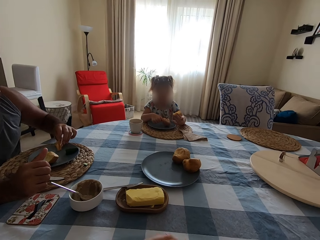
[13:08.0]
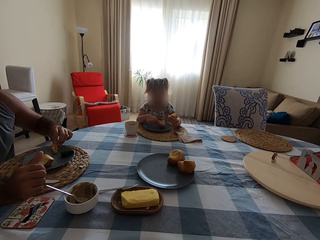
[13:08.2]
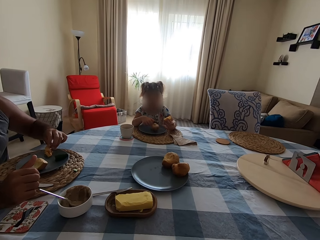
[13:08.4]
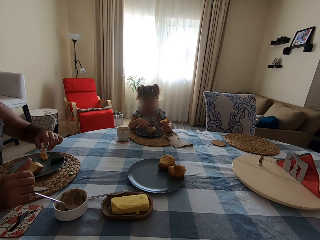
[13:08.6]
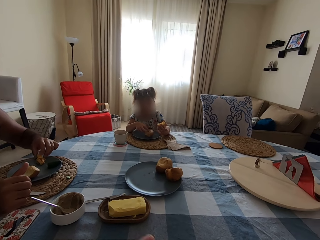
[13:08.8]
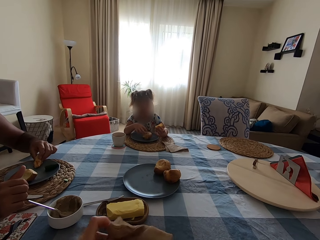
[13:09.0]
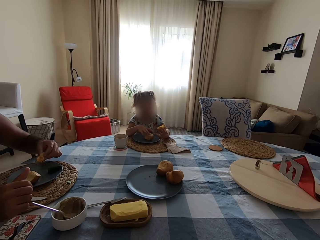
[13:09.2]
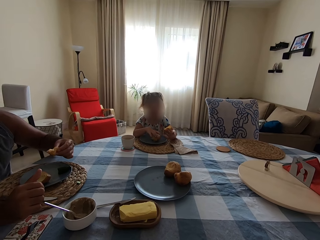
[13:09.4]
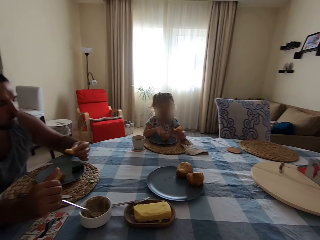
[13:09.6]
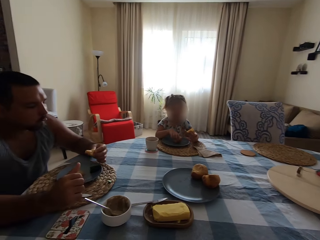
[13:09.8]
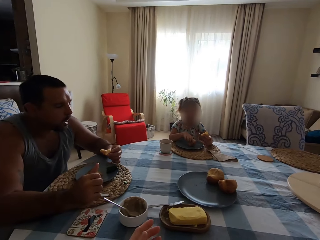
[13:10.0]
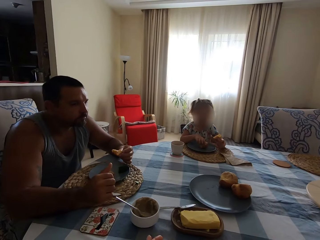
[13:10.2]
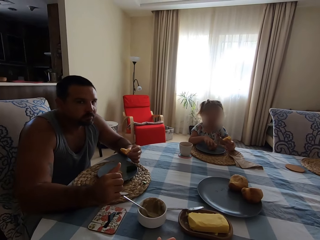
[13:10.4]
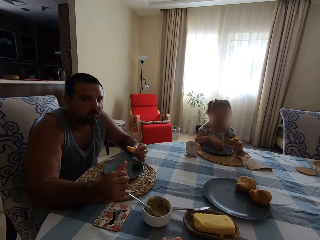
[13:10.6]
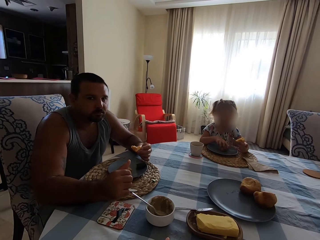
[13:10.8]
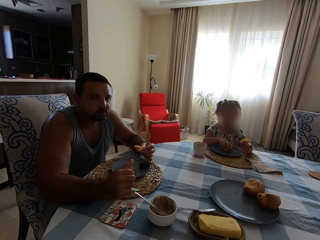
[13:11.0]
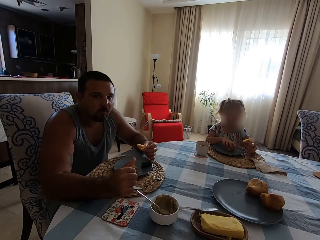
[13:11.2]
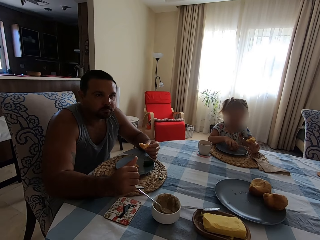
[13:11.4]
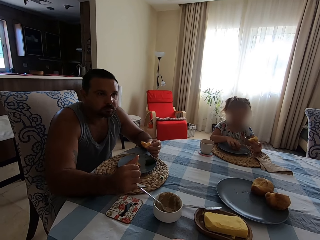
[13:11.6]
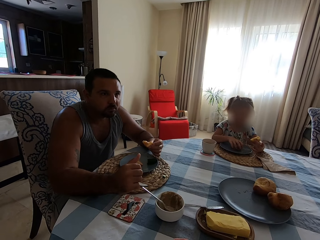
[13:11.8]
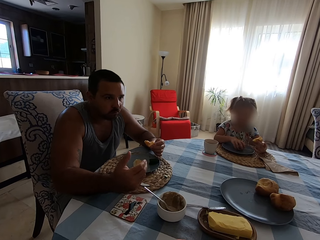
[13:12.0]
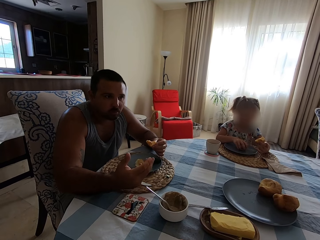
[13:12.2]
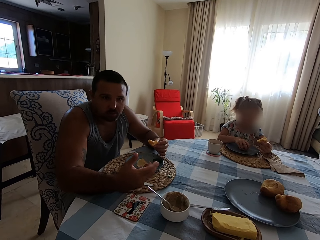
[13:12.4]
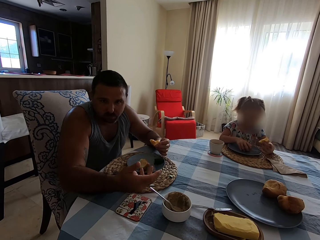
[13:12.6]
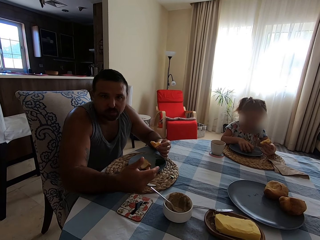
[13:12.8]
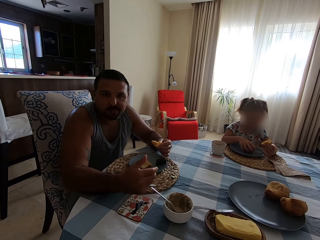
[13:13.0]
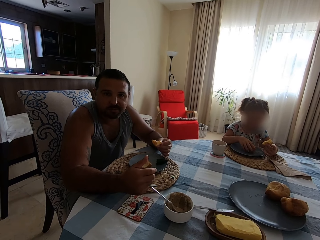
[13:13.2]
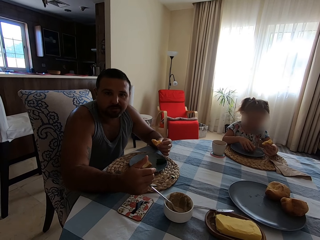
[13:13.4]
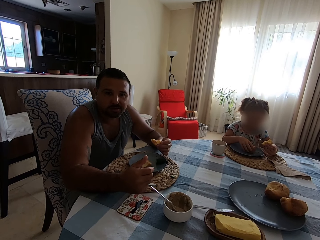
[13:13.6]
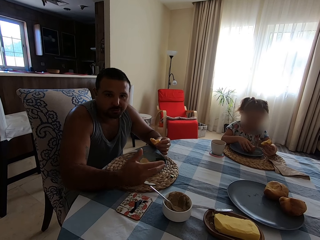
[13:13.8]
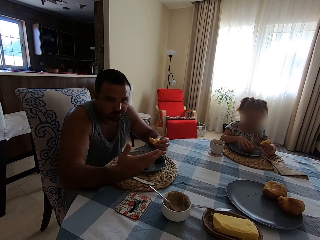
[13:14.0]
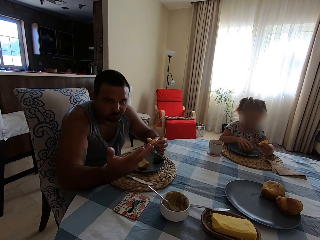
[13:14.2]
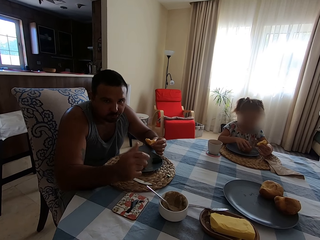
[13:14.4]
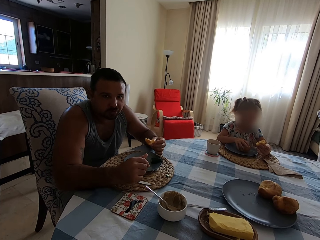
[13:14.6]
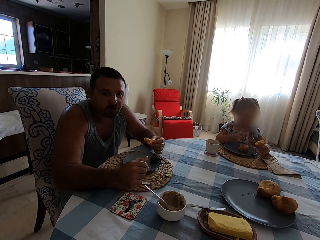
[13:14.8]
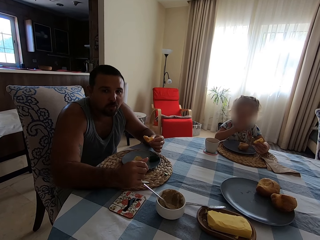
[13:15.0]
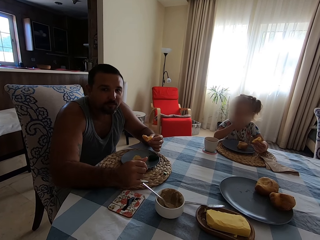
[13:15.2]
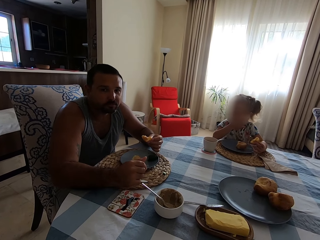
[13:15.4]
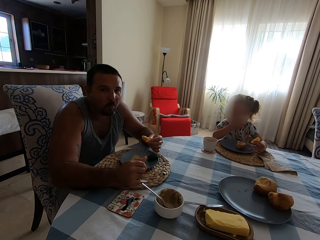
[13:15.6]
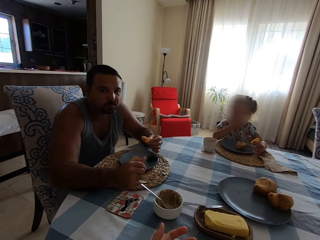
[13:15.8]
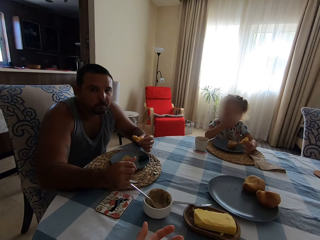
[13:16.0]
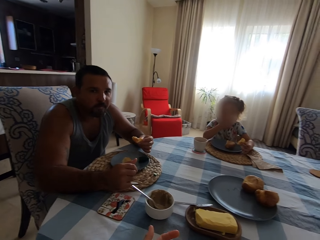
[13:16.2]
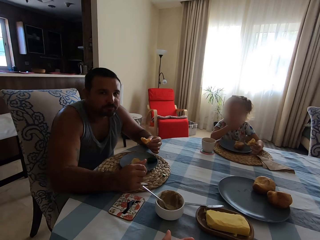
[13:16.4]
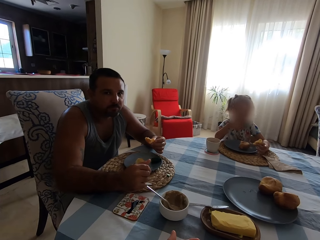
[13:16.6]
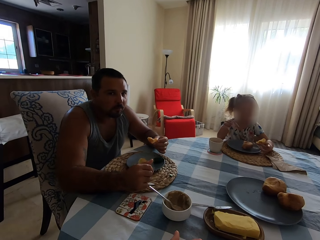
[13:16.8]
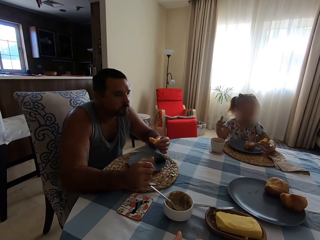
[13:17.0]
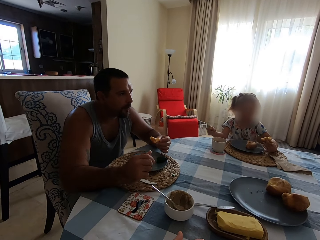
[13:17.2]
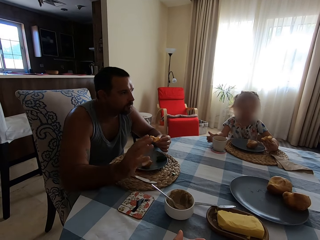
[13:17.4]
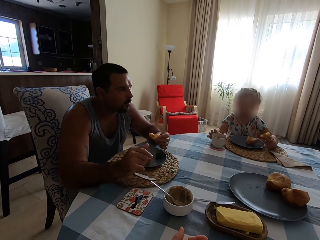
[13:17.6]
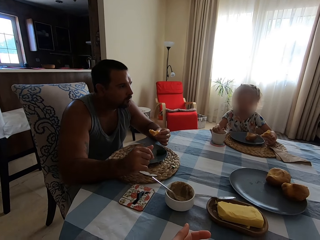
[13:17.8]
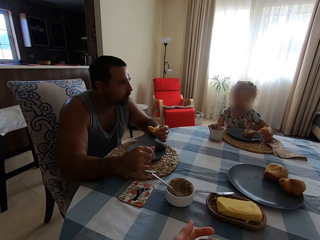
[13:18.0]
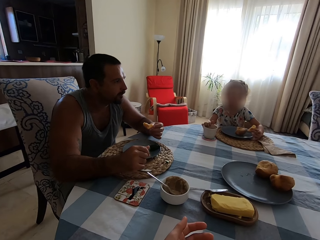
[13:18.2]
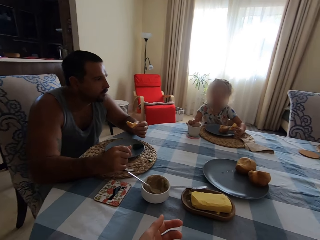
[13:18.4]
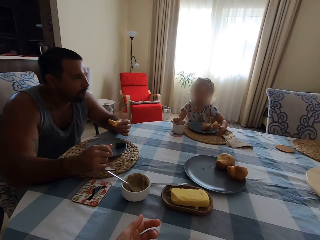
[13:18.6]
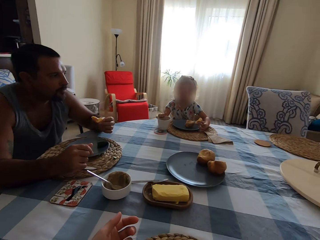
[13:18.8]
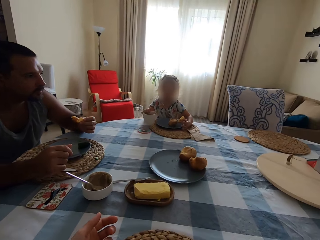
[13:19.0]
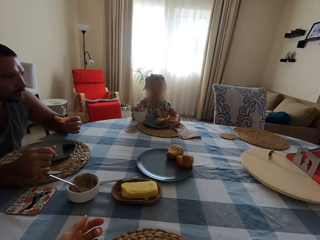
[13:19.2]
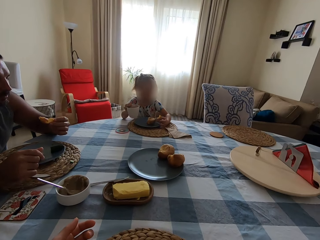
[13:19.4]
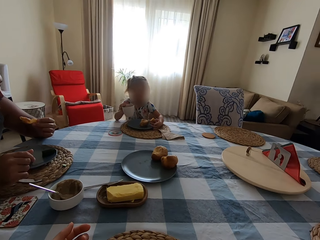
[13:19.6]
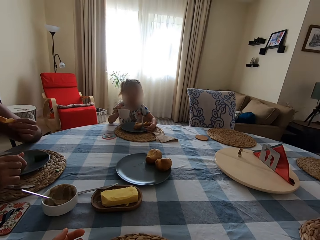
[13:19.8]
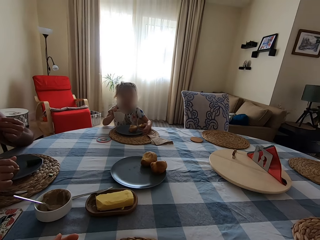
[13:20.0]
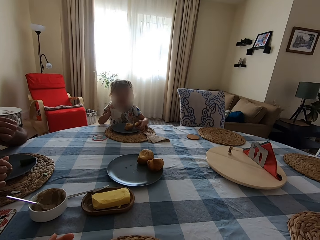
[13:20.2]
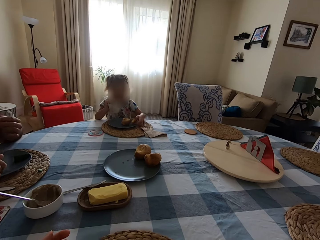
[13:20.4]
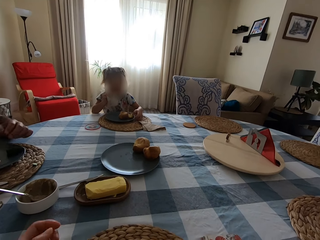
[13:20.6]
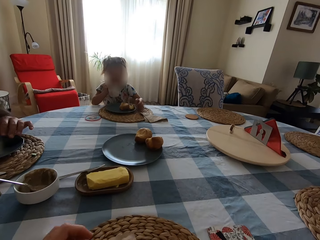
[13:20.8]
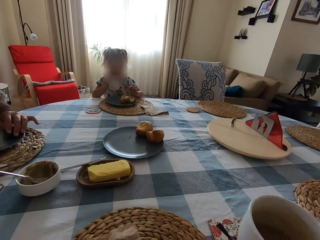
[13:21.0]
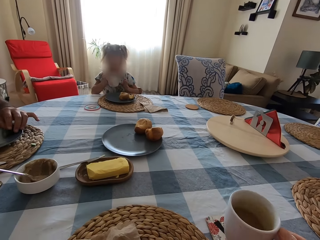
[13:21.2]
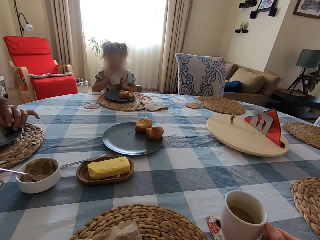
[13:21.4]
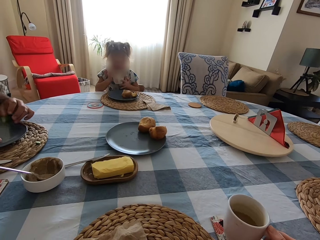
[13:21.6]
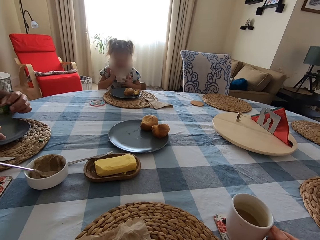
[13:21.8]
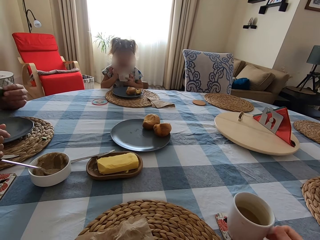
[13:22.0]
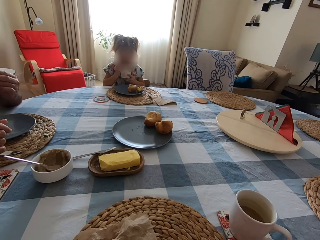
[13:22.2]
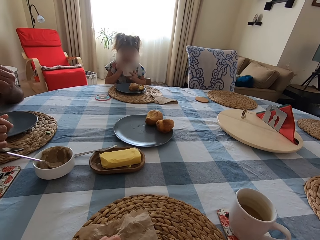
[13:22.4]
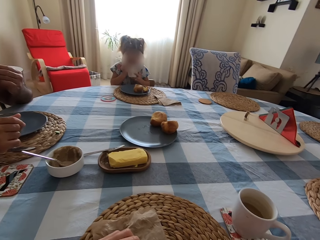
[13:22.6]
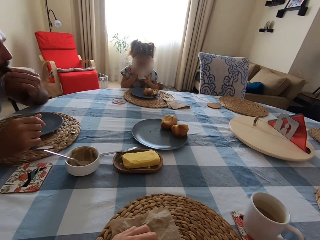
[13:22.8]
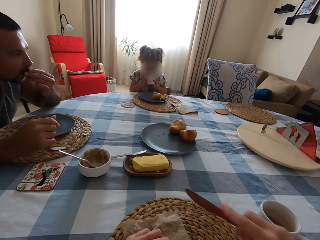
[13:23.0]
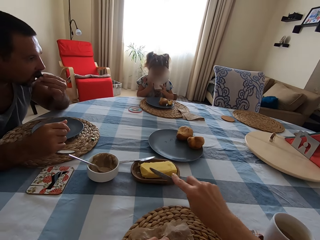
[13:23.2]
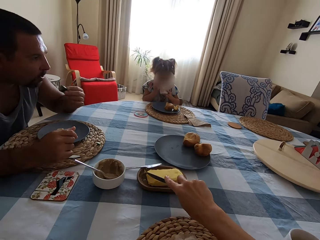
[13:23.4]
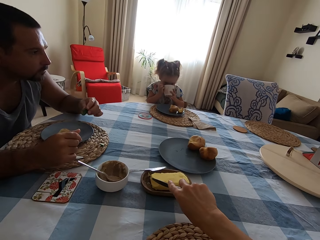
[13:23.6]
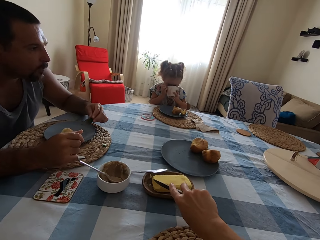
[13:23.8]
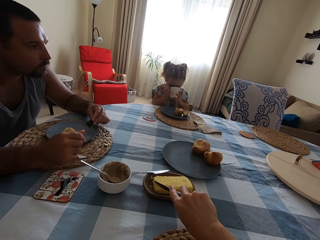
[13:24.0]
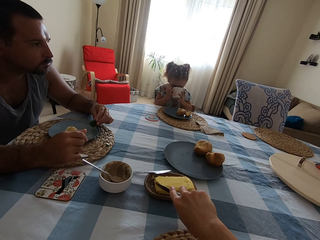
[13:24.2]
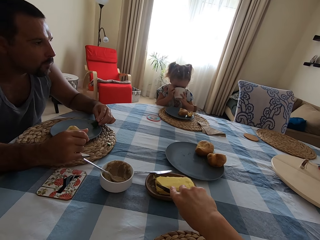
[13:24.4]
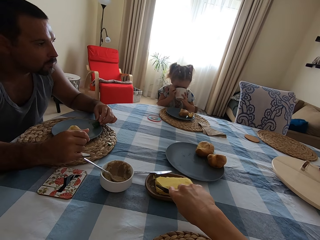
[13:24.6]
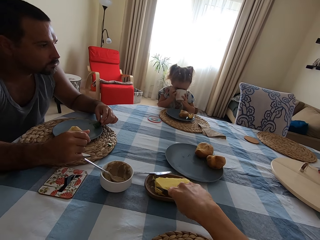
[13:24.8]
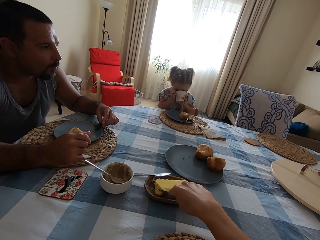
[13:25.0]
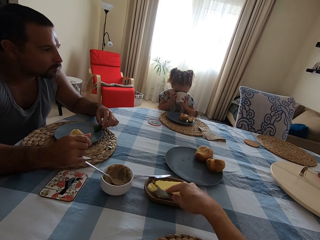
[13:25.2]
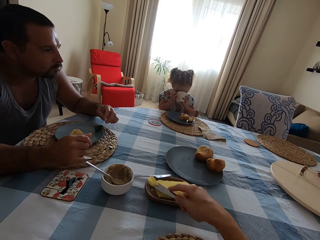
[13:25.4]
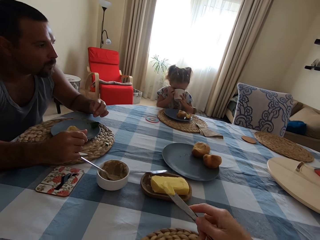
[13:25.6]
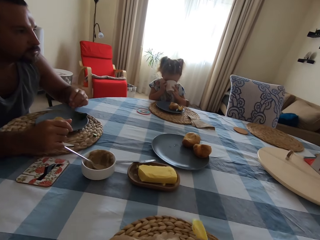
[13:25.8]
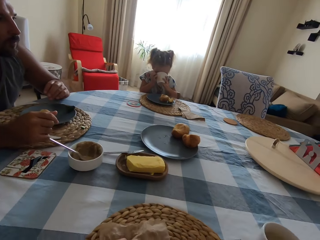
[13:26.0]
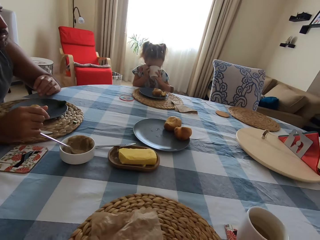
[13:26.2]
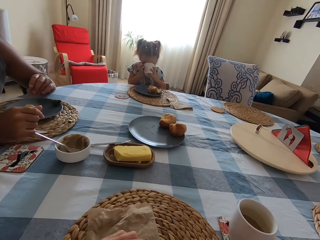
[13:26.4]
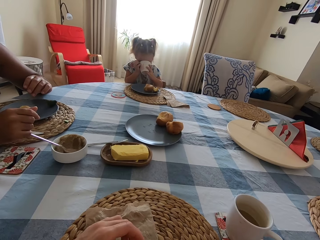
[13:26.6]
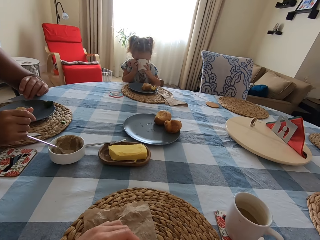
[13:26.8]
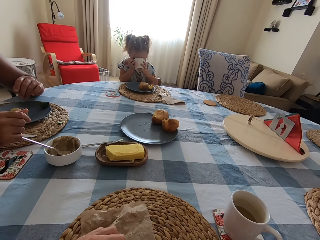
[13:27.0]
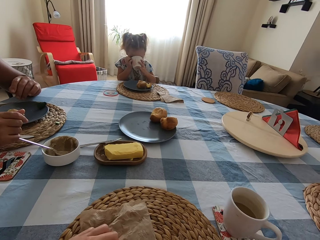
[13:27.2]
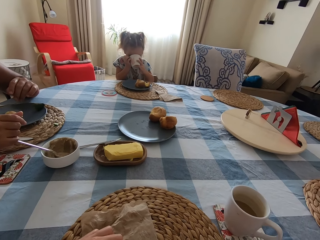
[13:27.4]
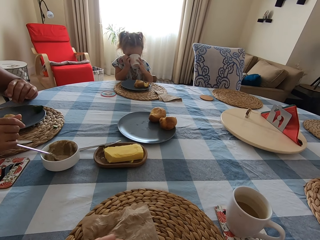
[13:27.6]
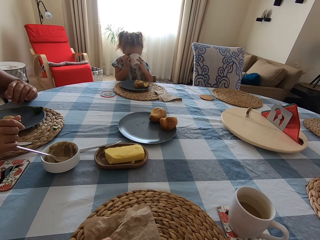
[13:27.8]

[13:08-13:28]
A man puts the Yorkshire pudding in the plate. The camera wearer talks to the man. The man picks the Yorkshire pudding in the plate. The man talks to the camera wearer and eats. A girl puts the hand in the mouth. The camera wearer talks to the man. The girl picks a cup of coffee on the table. The man eats. The girl drinks the coffee. The man picks a cucumber in the plate. The camera wearer puts the cup of coffee on the table. The man eats. The camera wearer picks the butter with the knife. They cut the butter. The man puts the cucumber in the plate. The camera wearer spreads the butter on the Yorkshire pudding. The girl drinks the coffee.

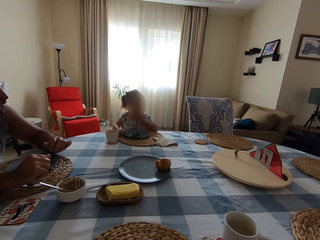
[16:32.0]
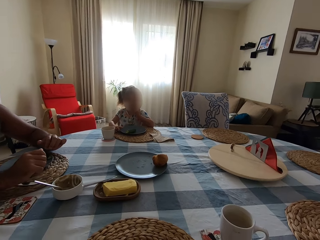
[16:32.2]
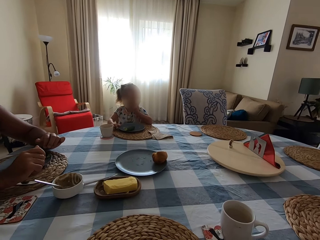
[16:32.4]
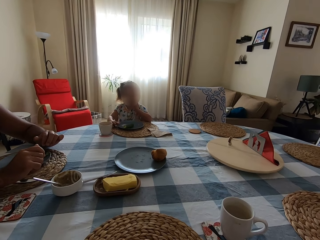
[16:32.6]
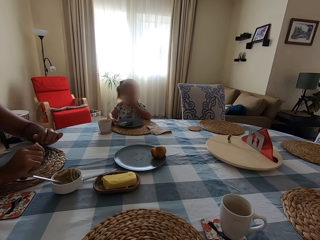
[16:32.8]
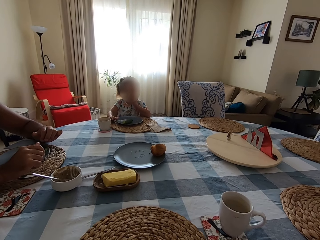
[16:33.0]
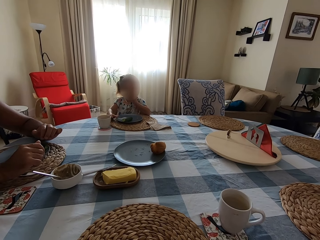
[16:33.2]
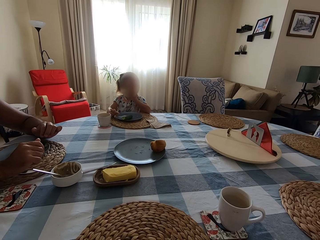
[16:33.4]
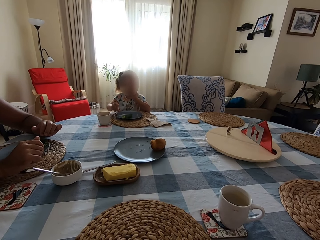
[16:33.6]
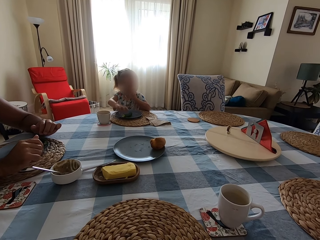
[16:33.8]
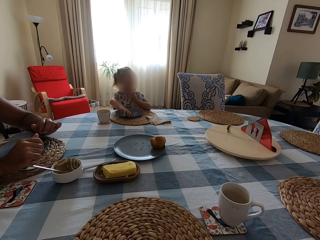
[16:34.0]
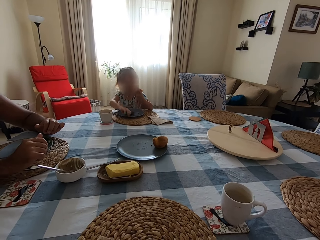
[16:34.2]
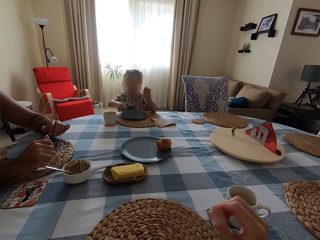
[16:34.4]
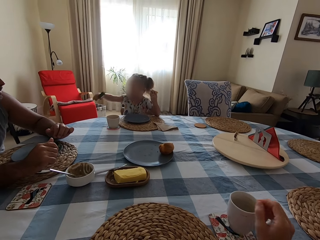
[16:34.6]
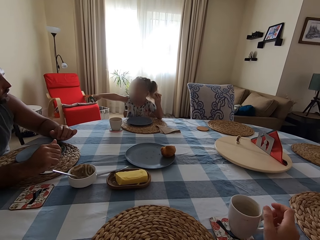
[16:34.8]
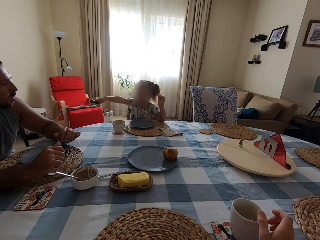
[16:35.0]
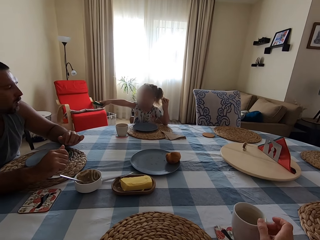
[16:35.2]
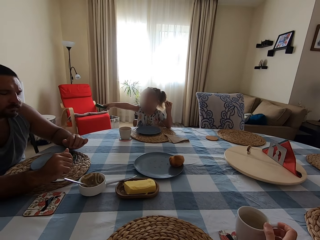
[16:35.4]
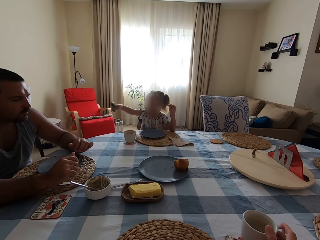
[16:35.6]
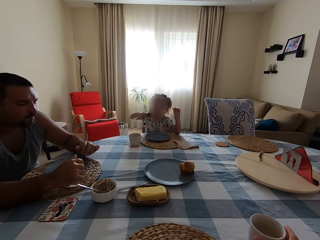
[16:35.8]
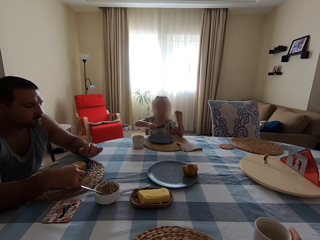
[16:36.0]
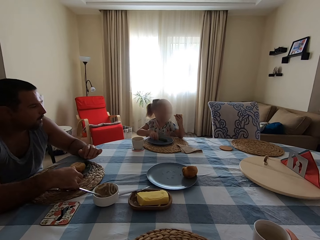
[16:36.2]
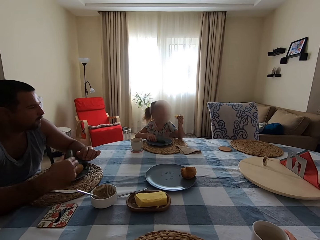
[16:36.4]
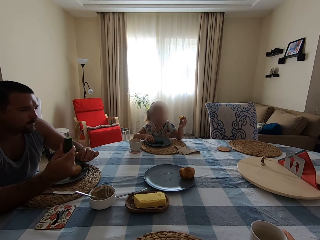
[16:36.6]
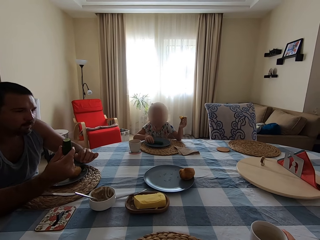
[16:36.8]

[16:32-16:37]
A person picks a cucumber. The person points out one hand with the cucumber and drops the cucumber. Another person picks the cucumber.
